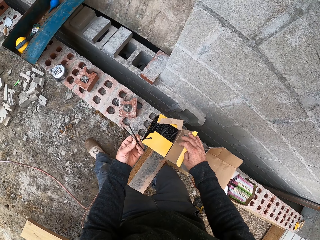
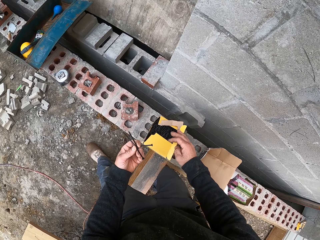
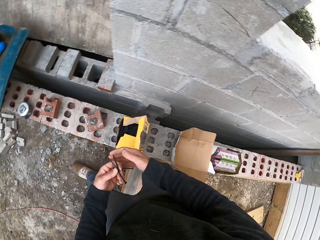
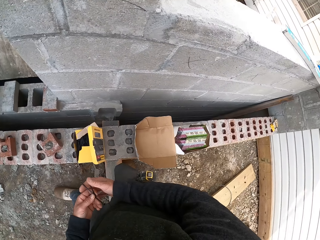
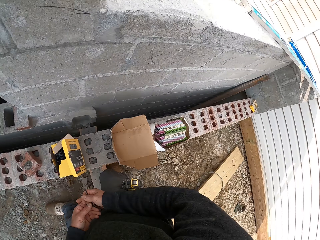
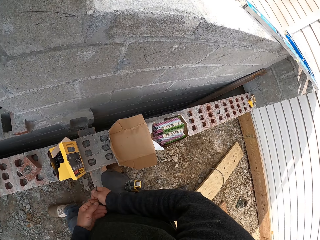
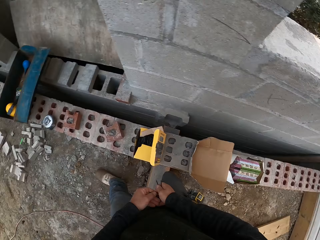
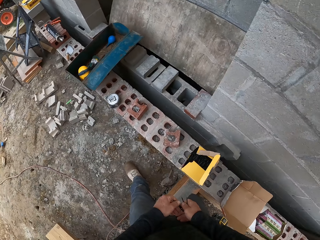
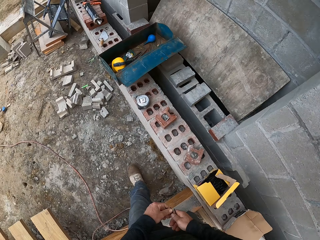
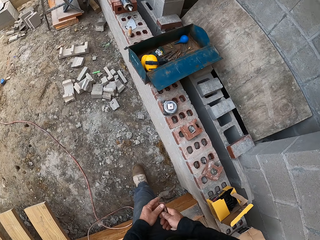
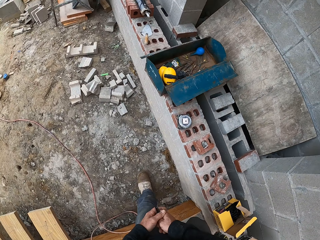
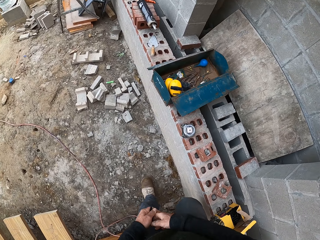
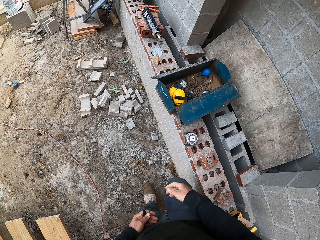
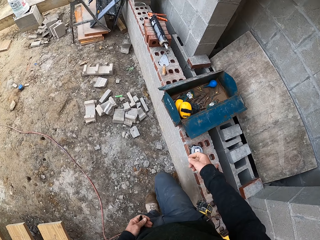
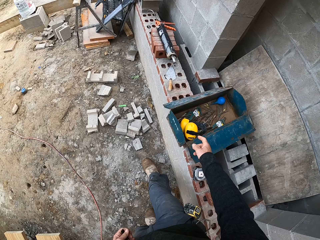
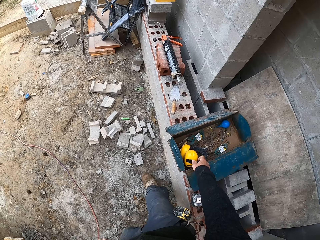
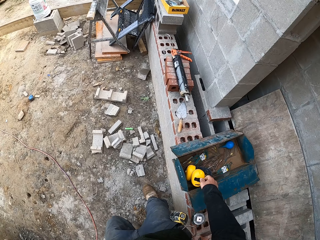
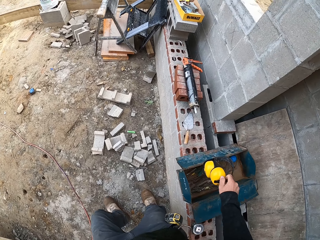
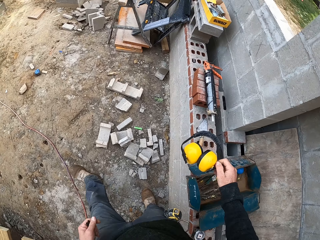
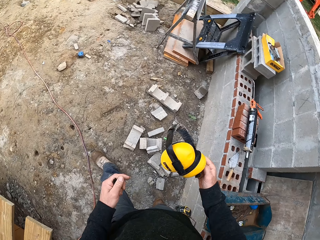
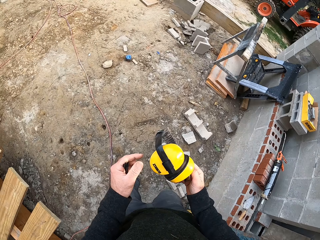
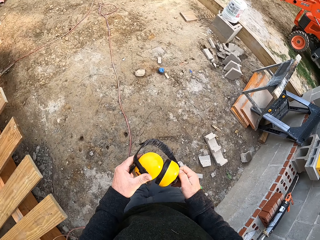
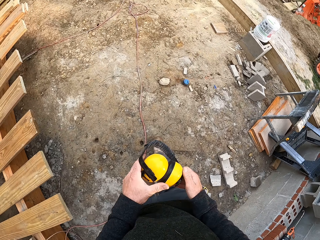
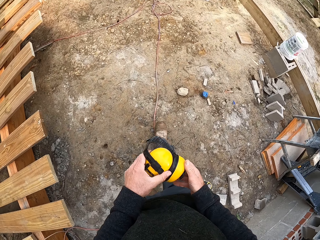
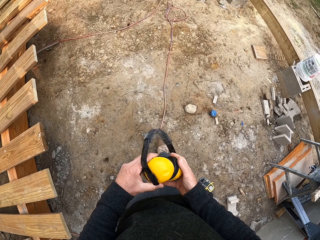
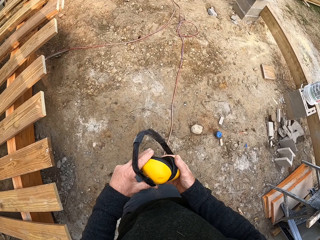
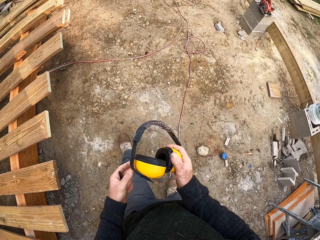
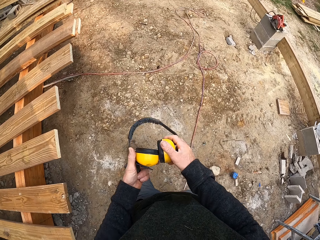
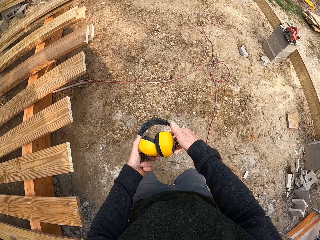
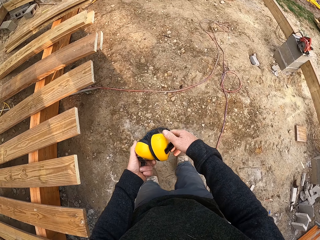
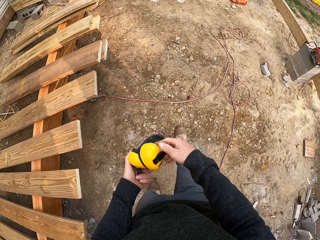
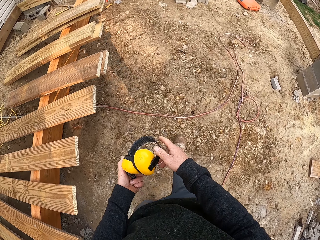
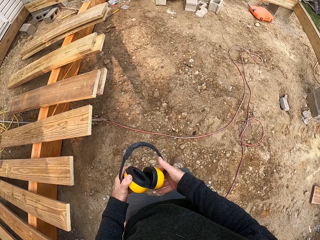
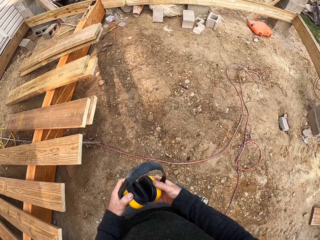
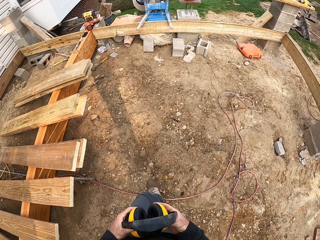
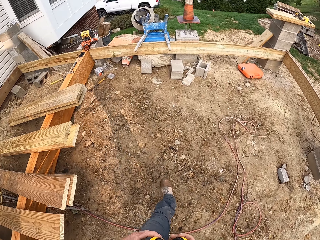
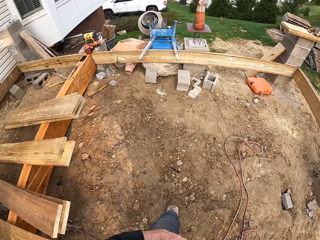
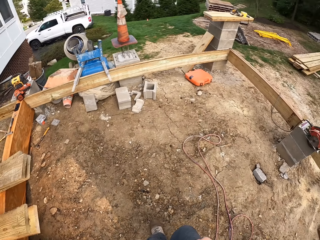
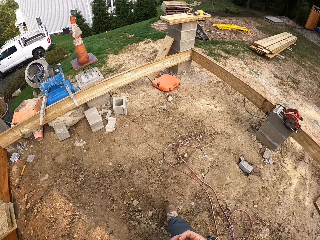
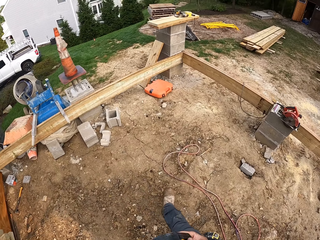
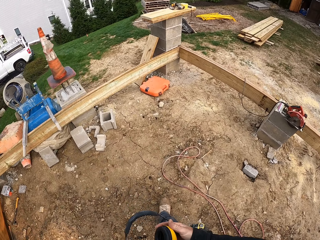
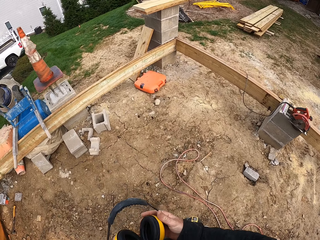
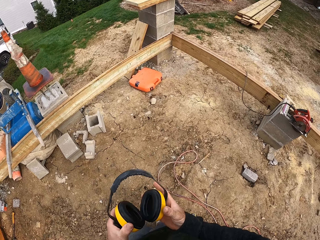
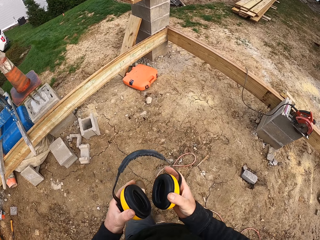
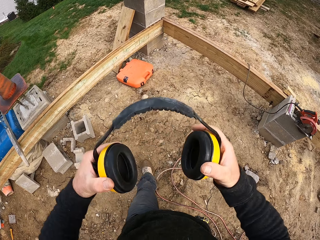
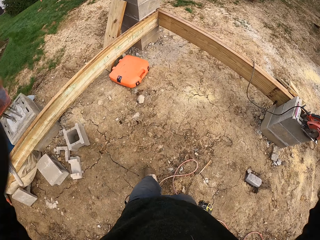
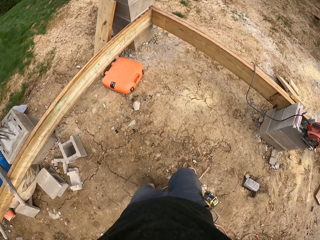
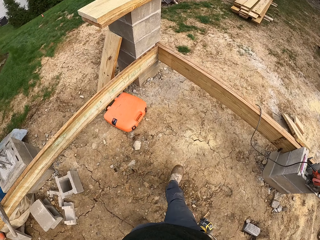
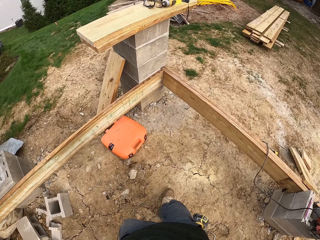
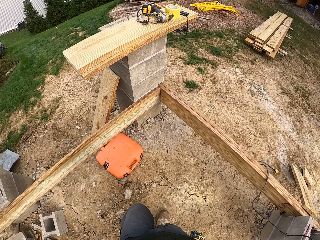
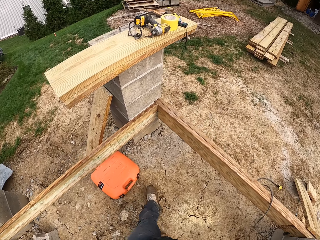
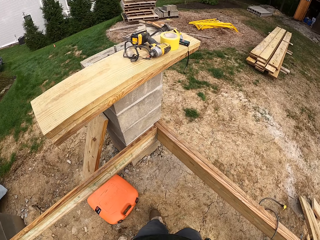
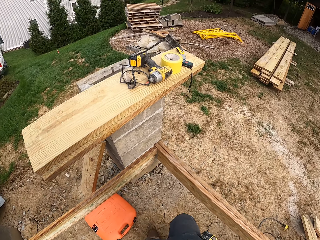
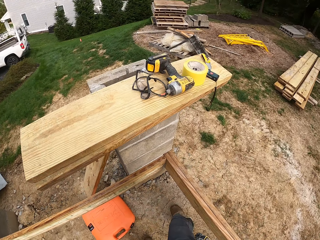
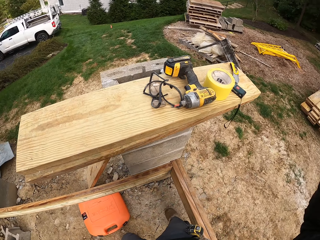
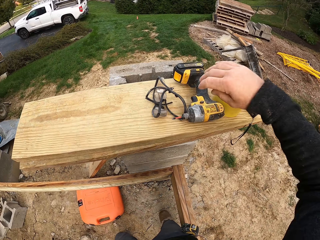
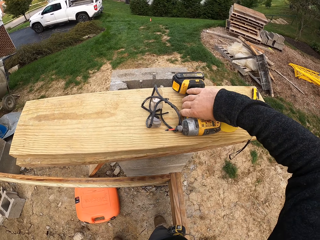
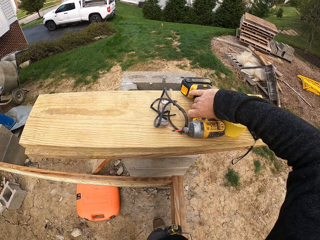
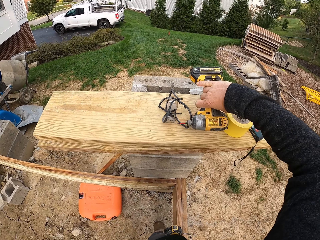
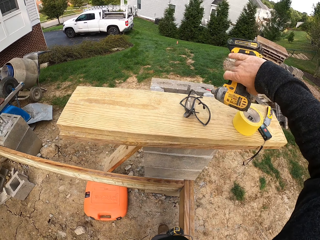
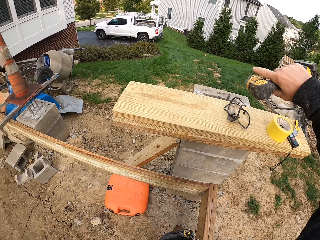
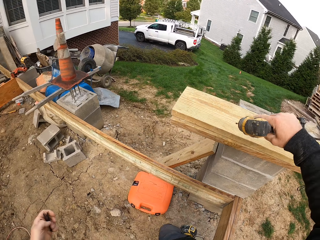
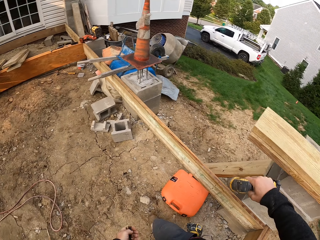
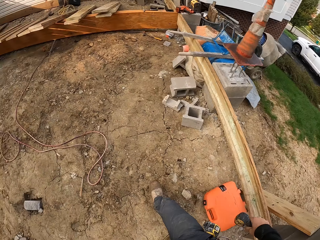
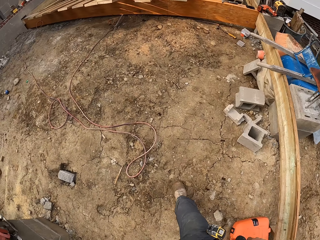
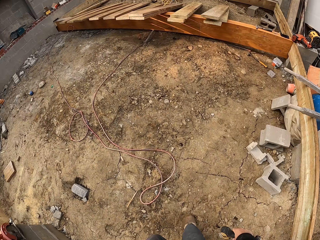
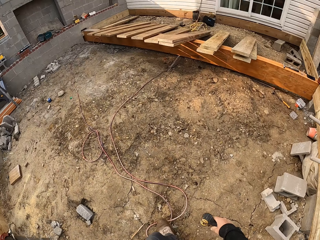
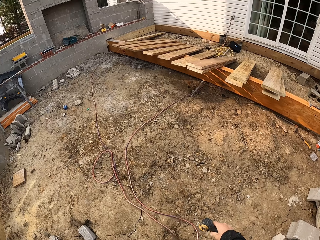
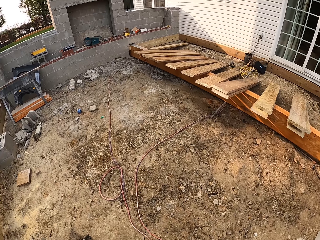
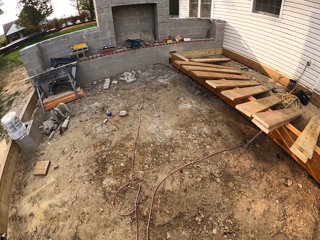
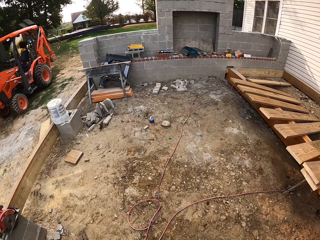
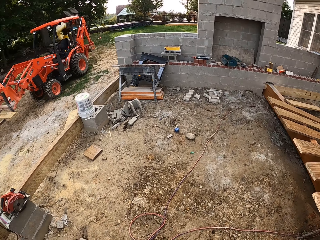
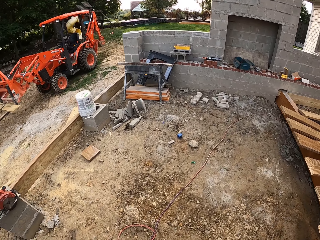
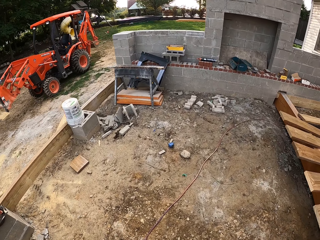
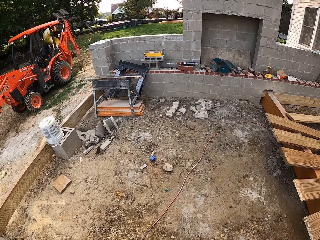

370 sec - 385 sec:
The camera wearer picks up the nails. They walk. They hold the headphones. They pick up the headphones. They walk. They touch the headphones. They put on the headphones. They walk. They pick up the drill or nail gun. They walk.

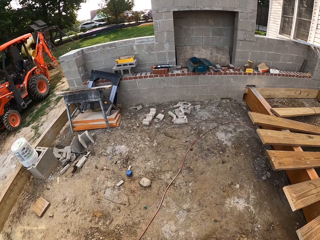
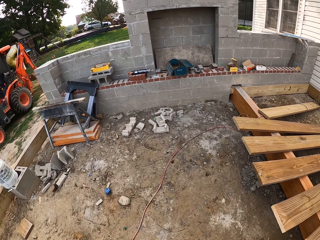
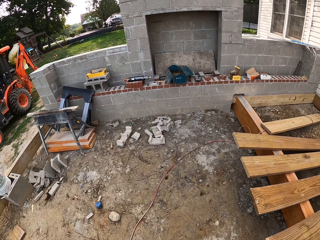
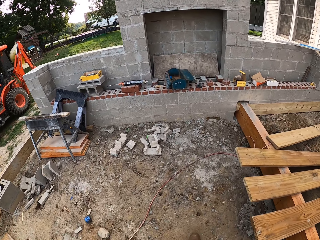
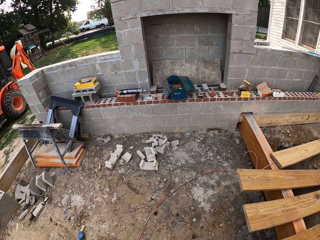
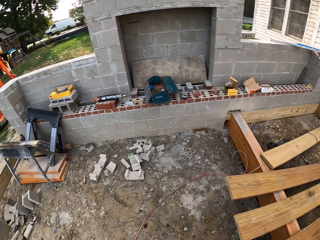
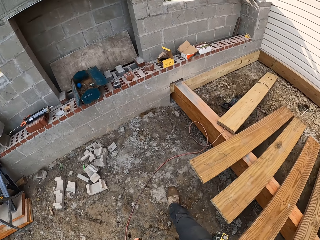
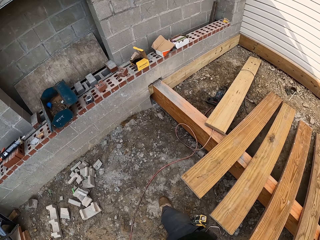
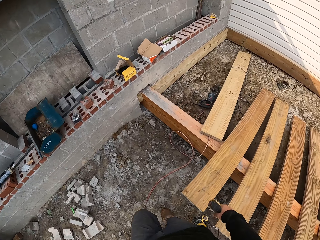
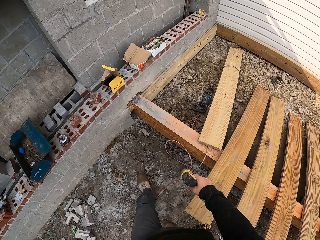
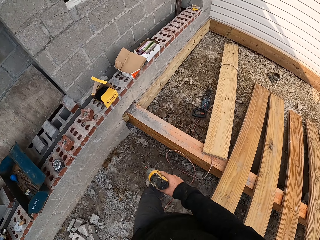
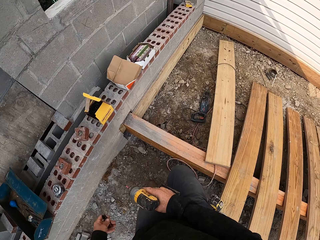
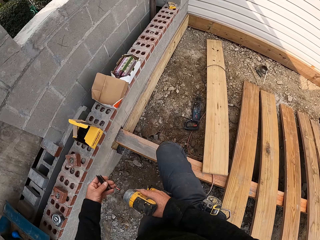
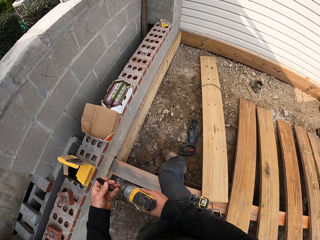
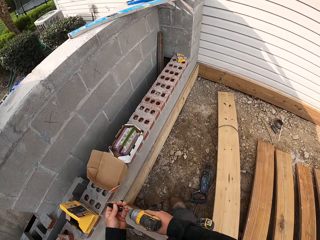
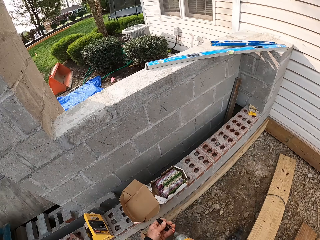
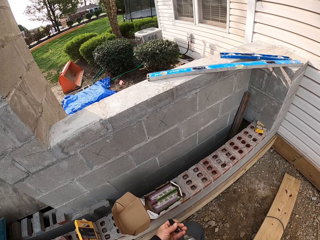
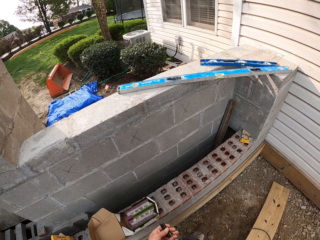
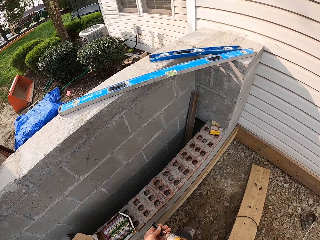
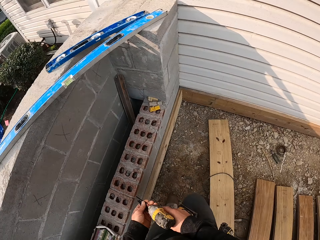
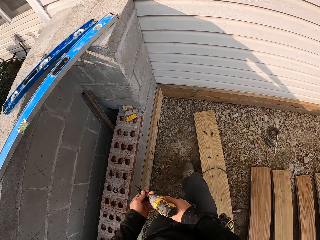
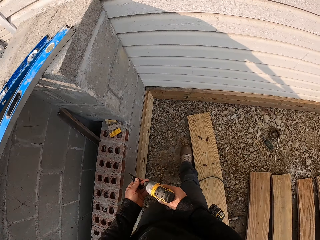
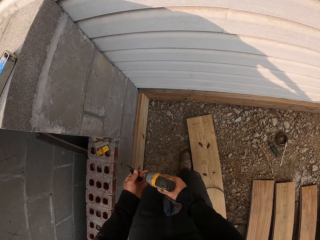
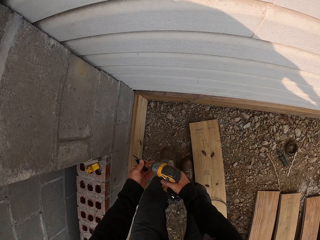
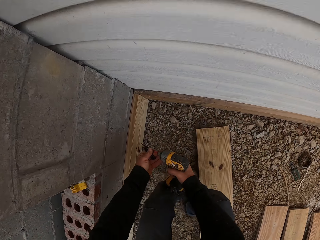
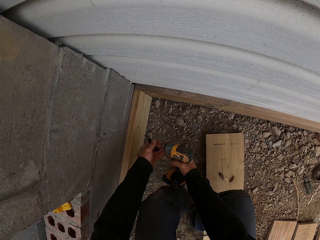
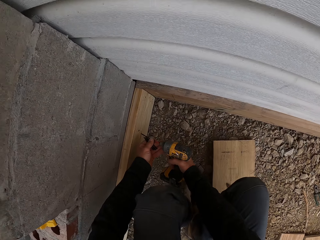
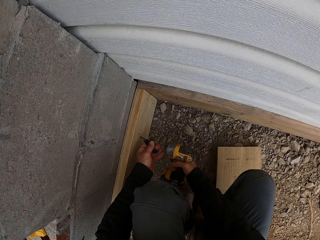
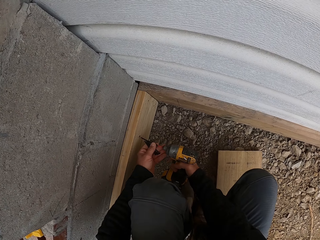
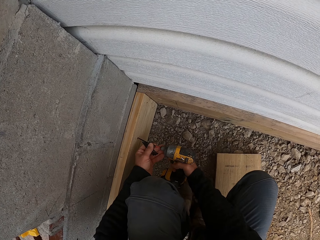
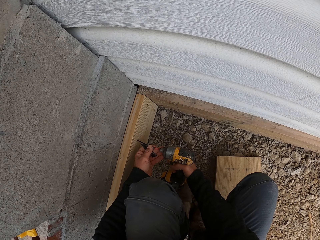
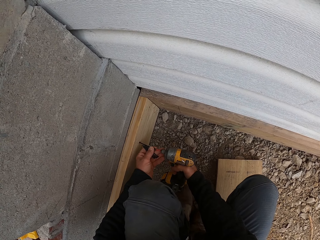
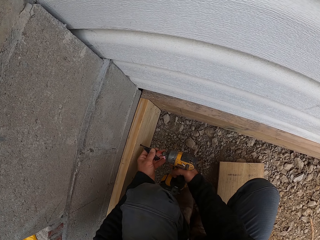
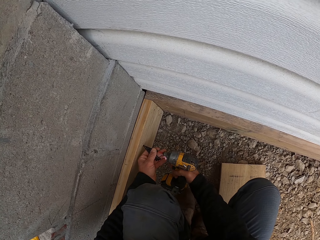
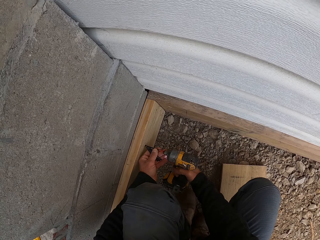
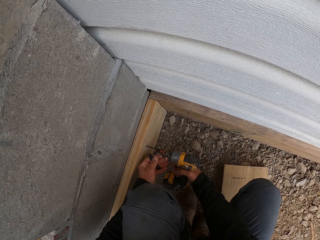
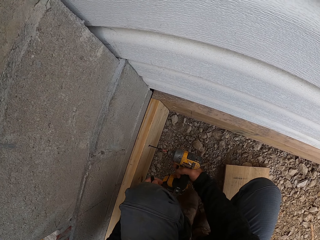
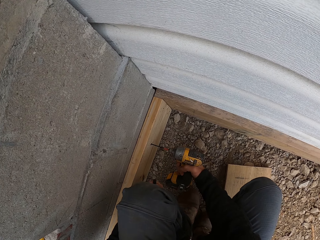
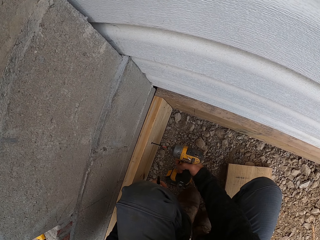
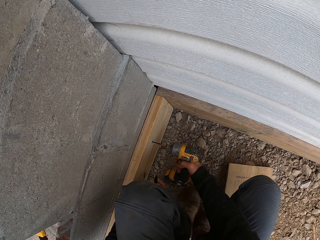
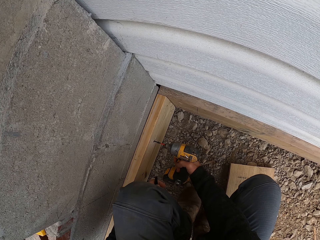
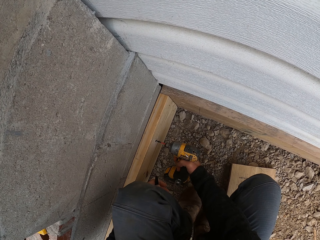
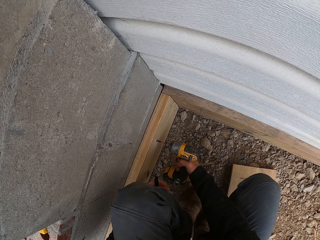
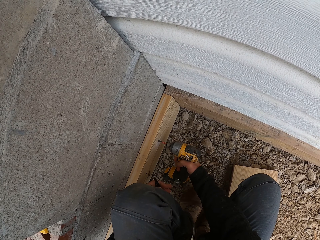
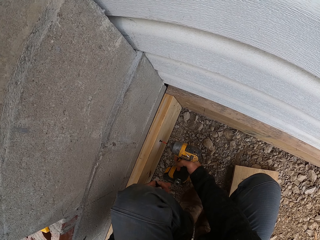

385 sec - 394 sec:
The camera wearer drills the hole in the wood.
